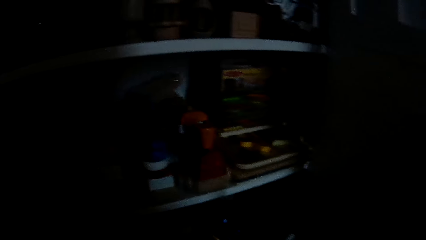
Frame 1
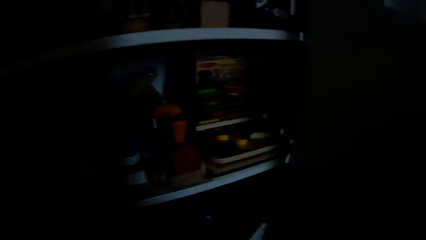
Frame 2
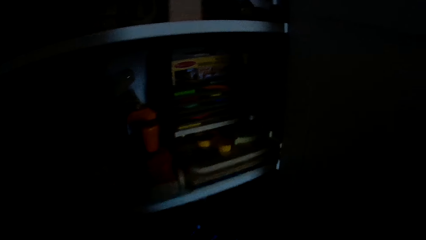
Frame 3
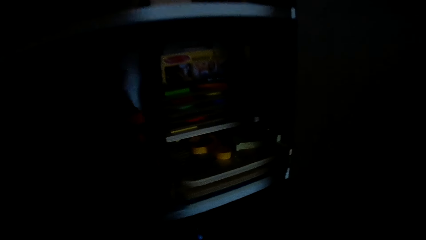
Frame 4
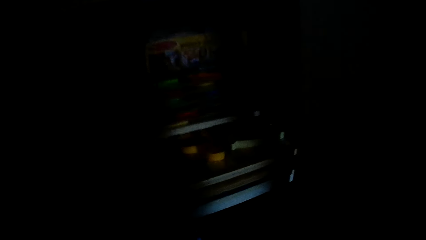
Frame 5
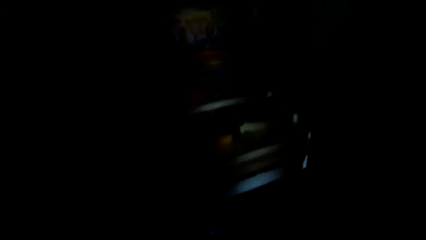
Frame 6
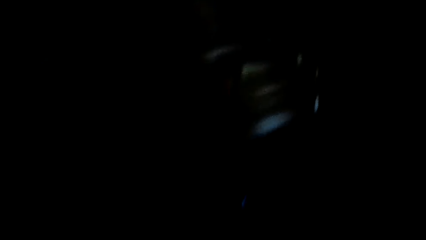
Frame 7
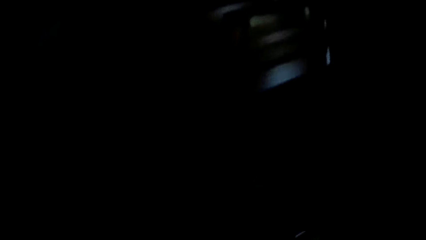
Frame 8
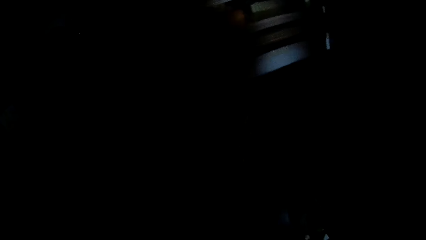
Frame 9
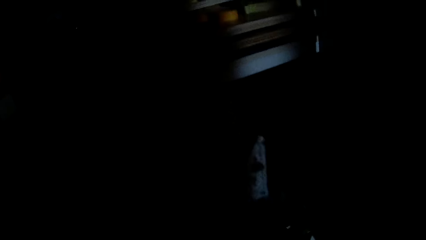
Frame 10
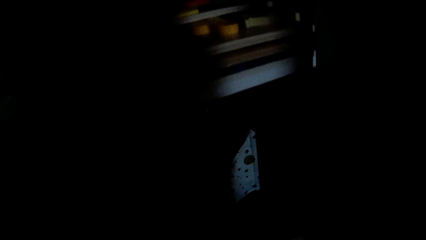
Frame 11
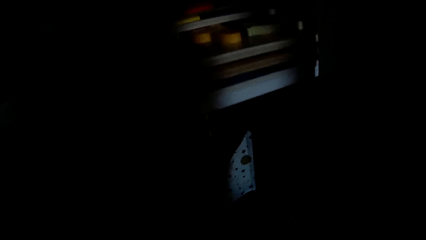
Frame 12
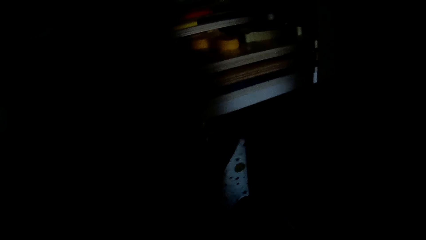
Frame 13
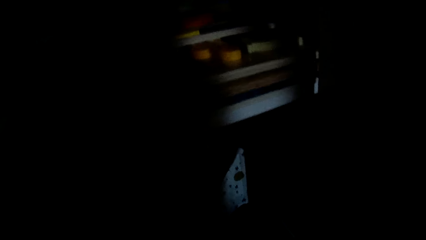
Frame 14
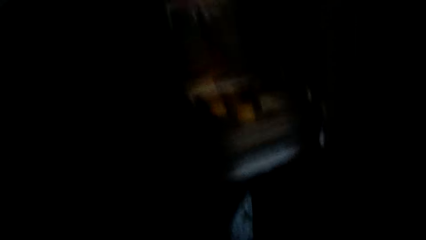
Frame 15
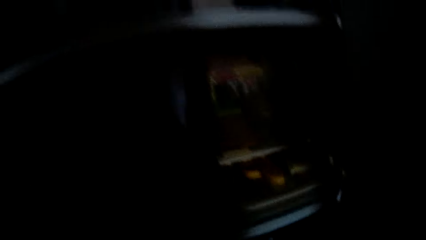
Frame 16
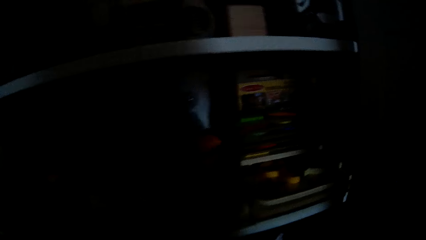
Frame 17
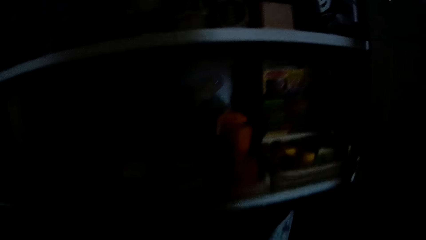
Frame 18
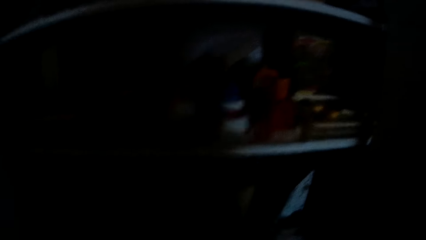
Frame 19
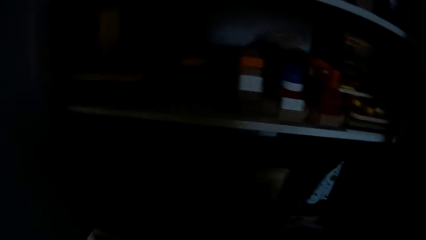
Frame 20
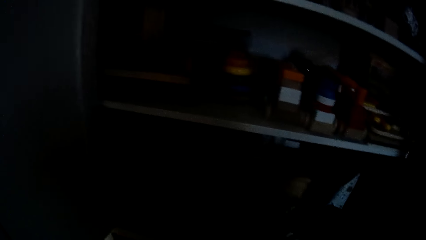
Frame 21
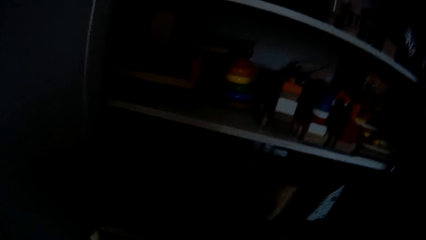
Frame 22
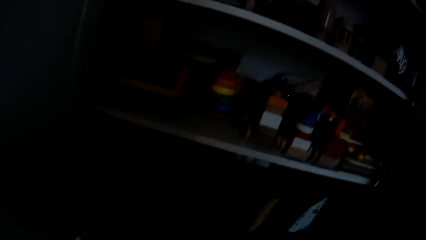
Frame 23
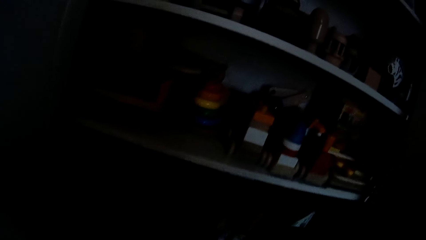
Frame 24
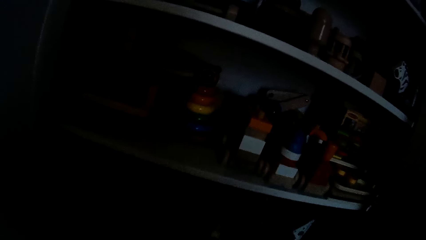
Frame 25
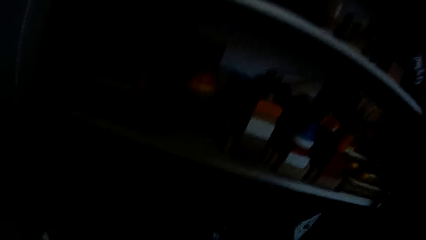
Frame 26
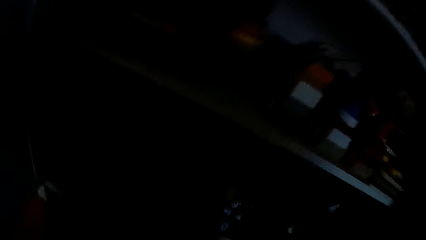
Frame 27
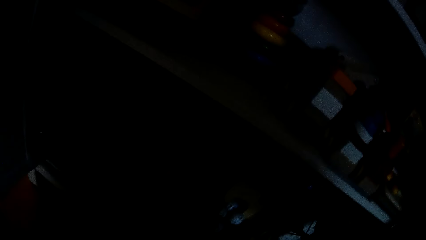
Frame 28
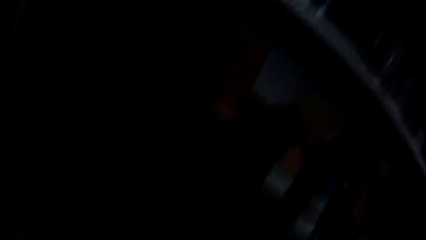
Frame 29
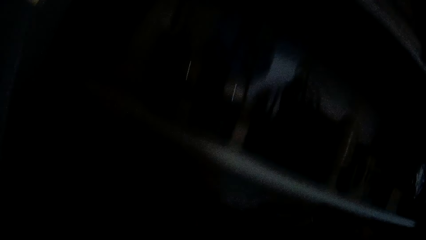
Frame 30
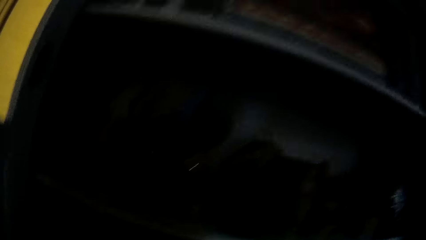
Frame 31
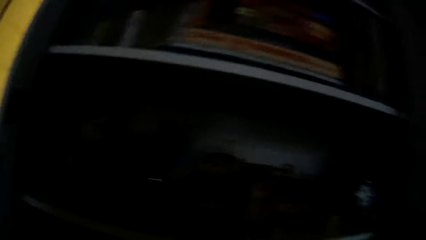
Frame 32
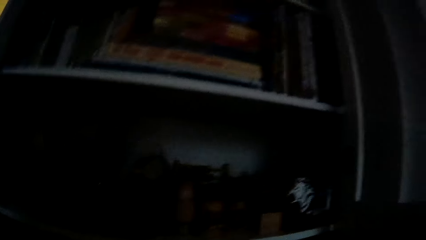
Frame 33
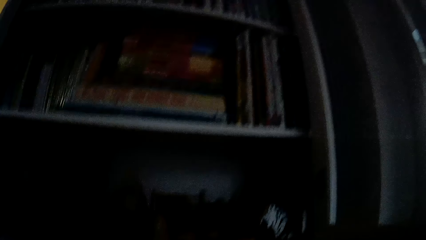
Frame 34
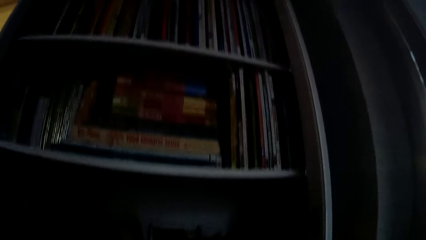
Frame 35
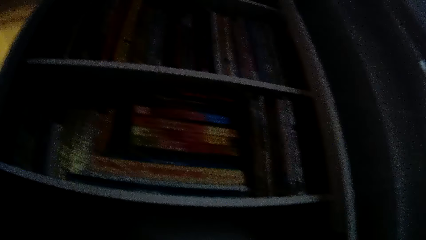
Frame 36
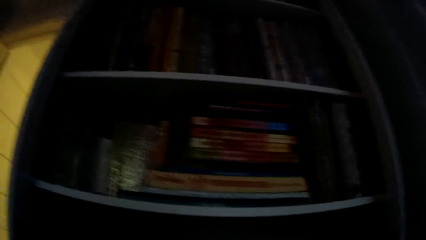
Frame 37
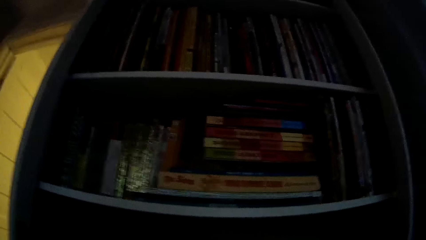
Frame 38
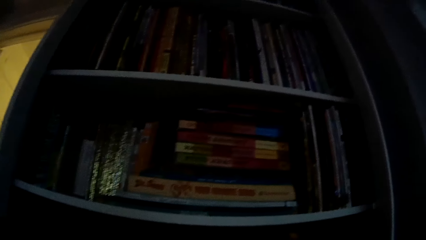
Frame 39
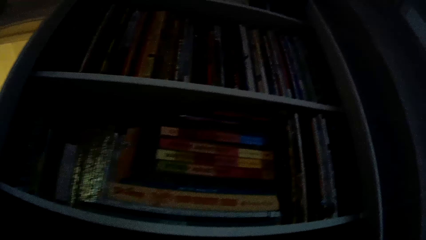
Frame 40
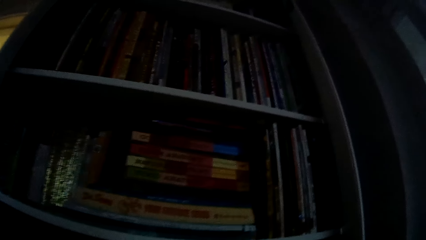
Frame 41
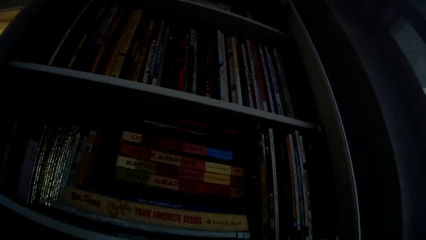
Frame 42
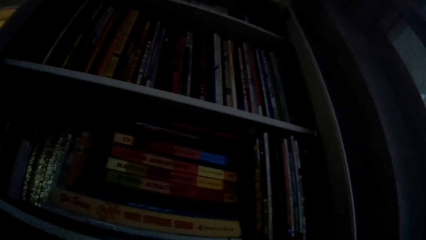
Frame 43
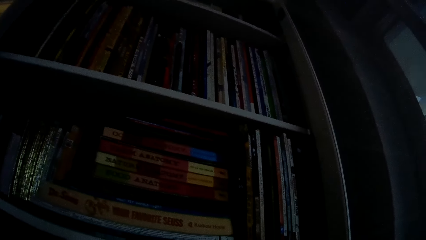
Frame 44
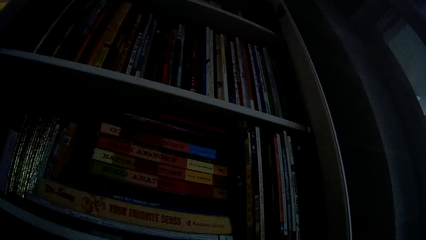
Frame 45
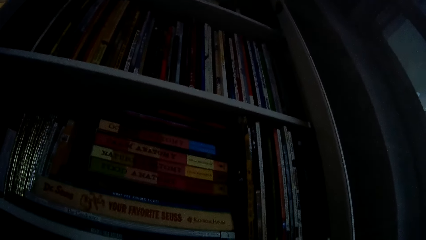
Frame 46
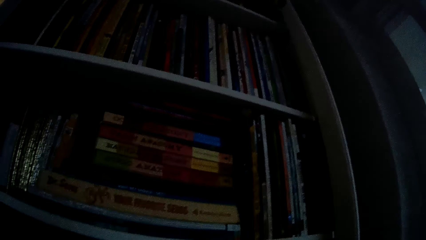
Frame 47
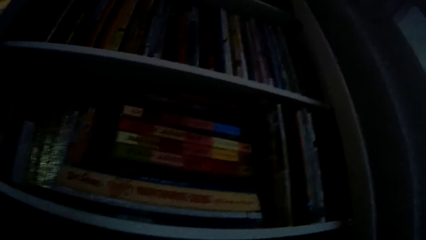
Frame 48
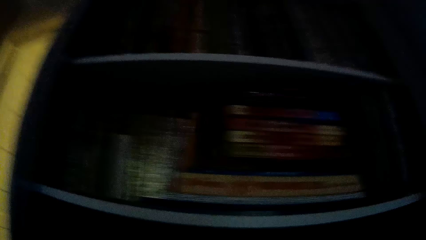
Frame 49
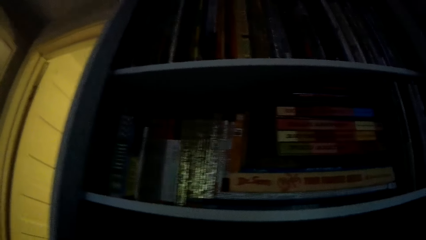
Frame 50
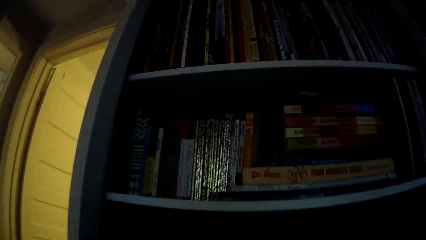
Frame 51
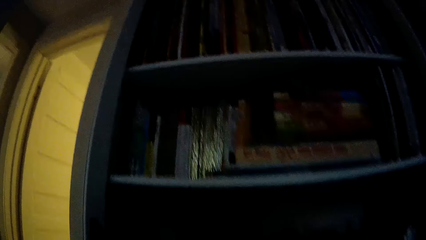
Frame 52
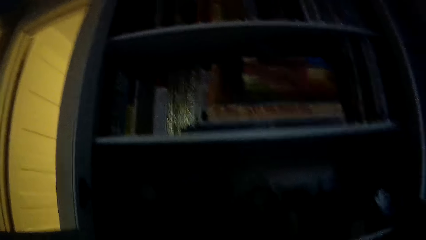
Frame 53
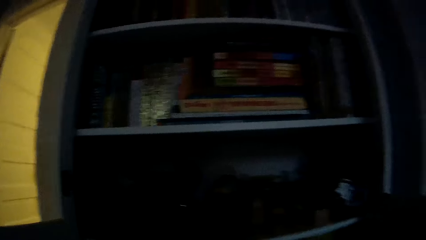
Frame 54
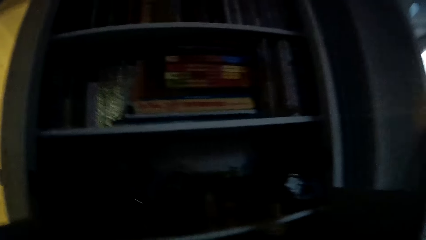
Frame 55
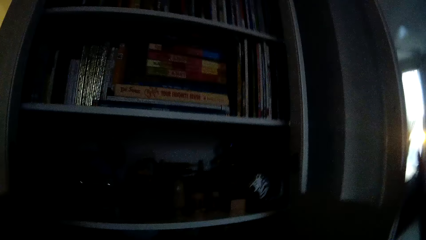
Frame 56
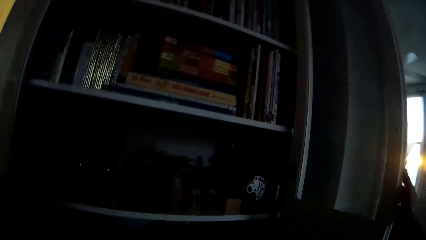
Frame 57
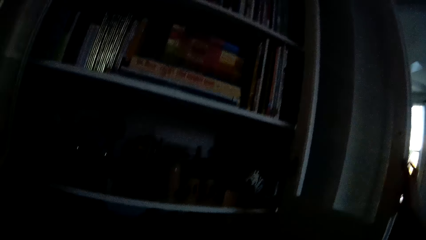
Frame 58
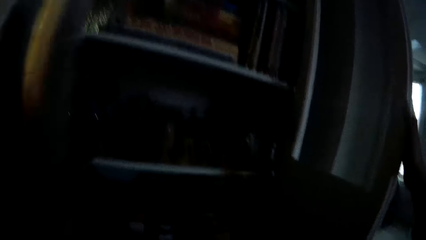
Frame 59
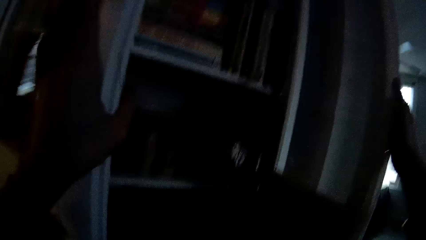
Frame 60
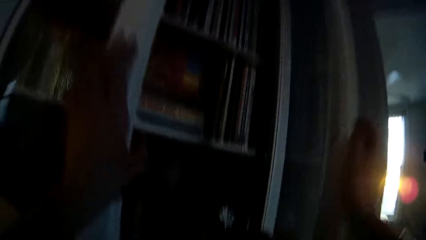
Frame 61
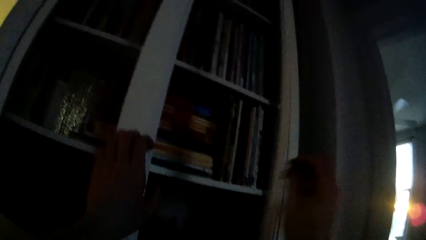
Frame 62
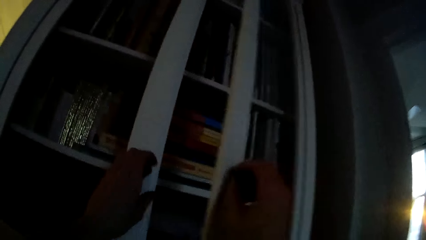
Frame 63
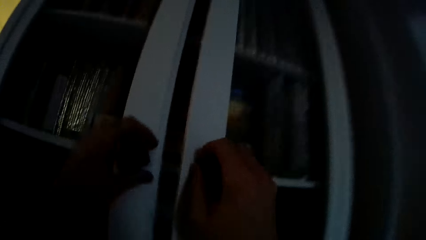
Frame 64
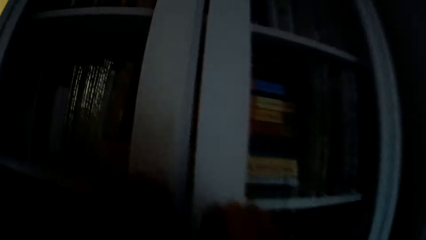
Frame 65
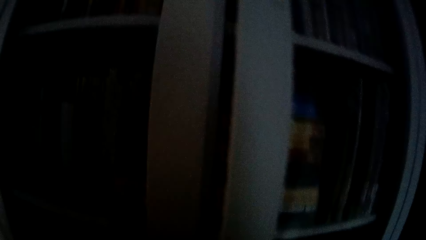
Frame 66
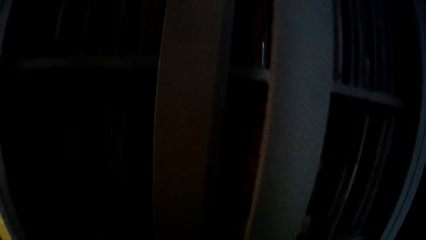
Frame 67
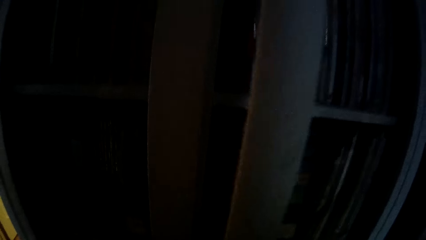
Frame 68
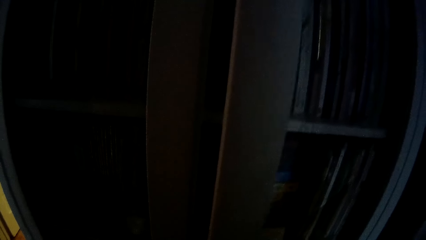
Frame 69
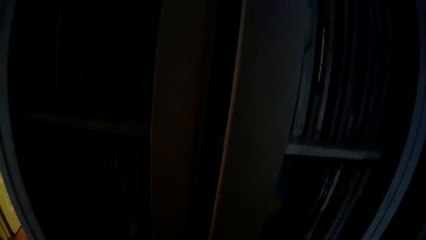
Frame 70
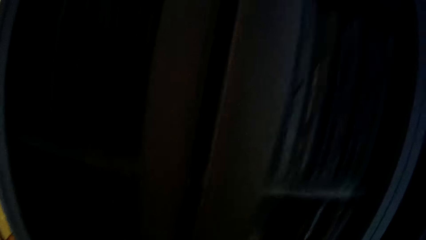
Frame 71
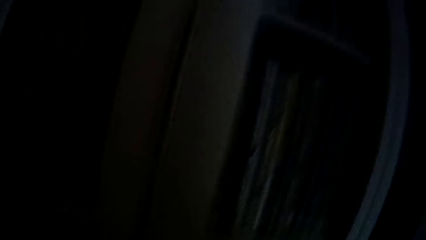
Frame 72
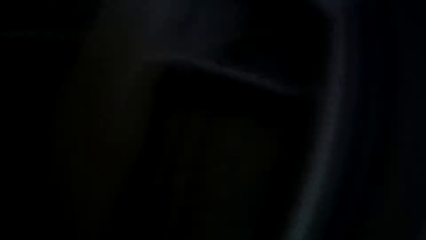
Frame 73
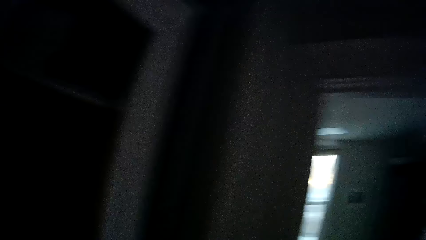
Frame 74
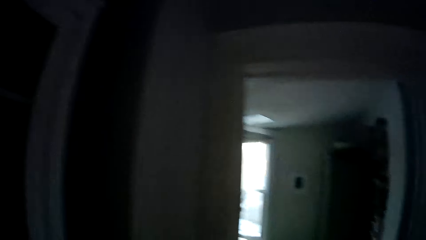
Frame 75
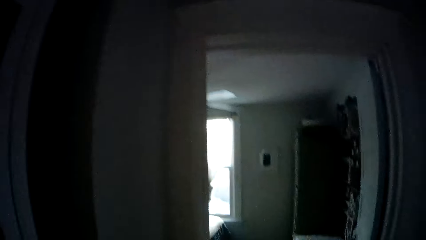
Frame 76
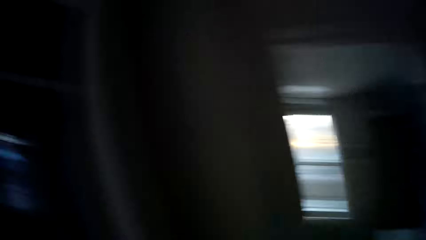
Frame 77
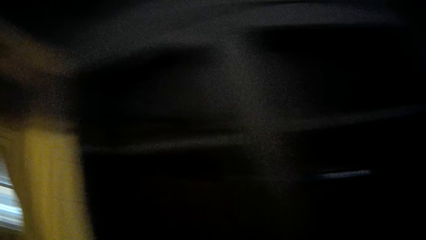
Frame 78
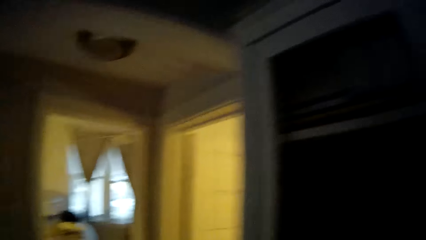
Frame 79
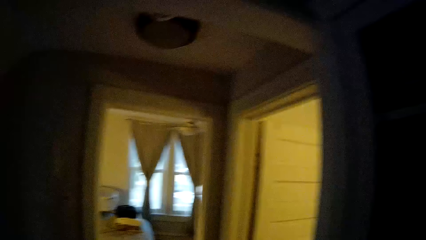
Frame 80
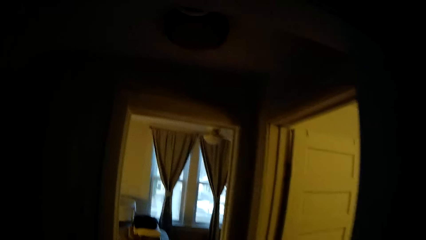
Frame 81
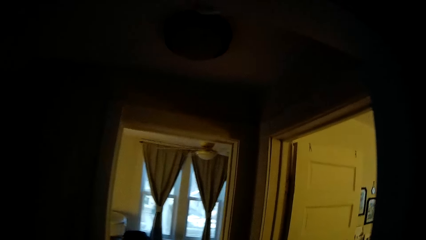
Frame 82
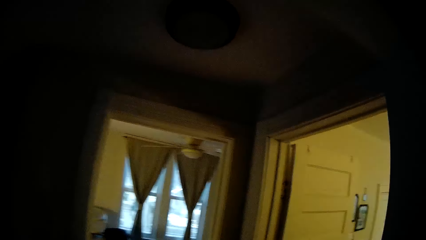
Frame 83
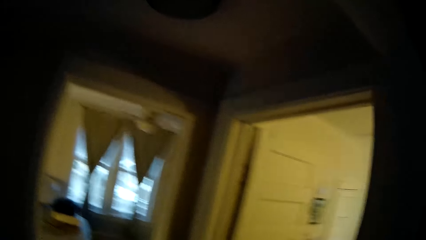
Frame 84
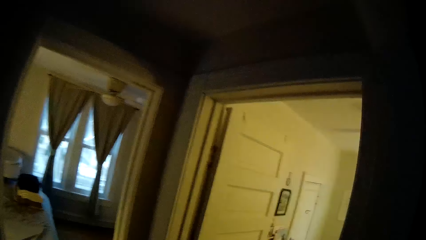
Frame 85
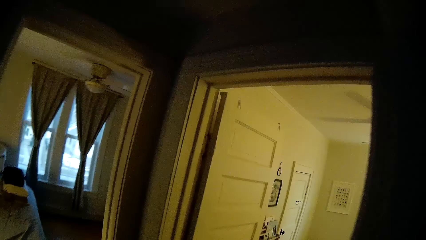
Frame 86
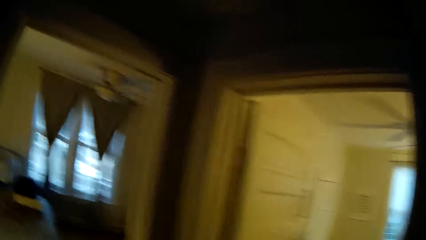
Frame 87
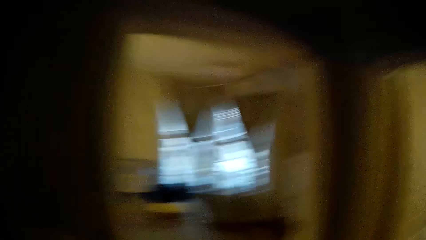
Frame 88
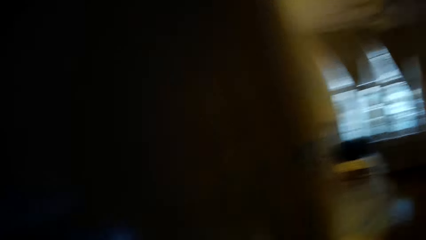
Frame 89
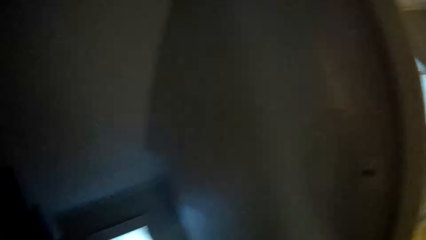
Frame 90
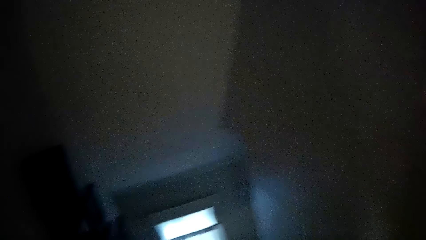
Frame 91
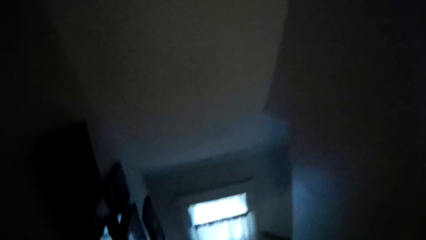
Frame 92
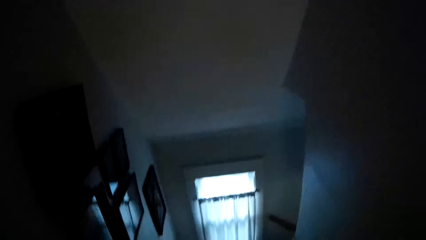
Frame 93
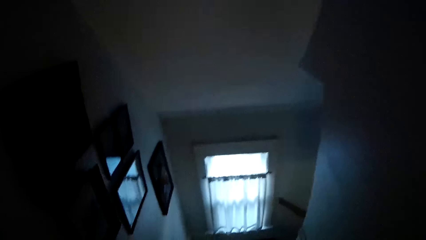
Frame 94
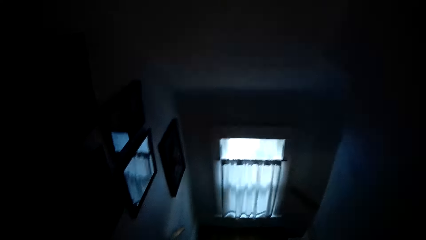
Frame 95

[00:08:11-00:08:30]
The camera wearer puts the flag in the bookshelf. She closes the bookshelf with her hands. She looks around. She walks down the stairs.
